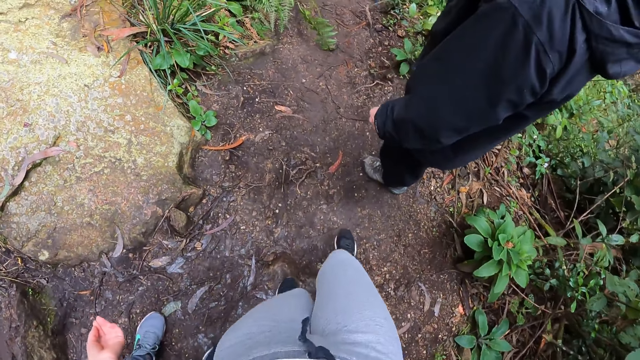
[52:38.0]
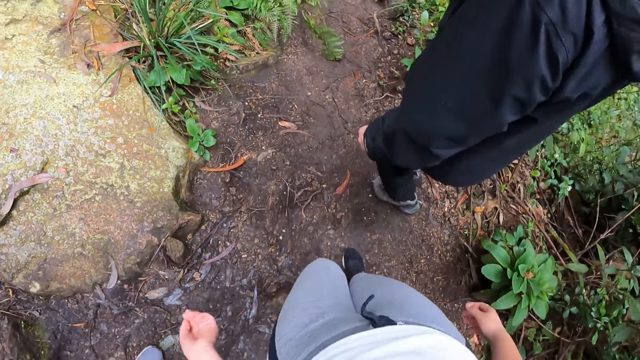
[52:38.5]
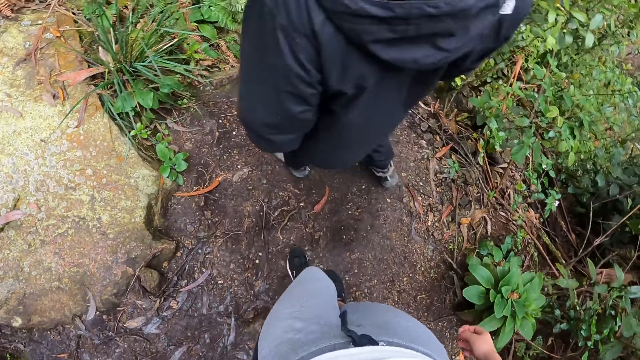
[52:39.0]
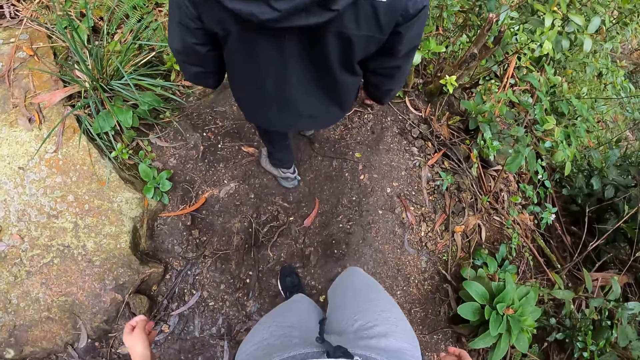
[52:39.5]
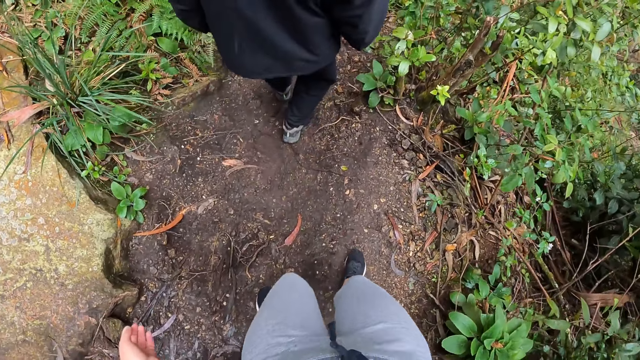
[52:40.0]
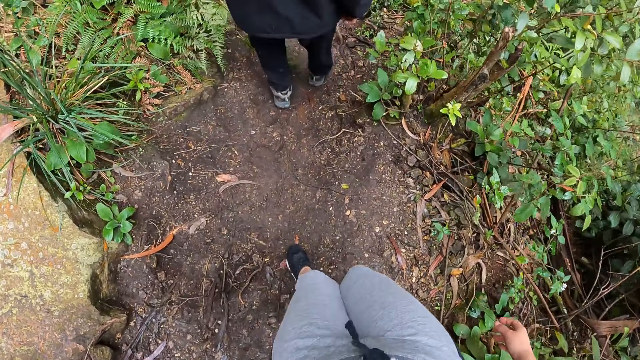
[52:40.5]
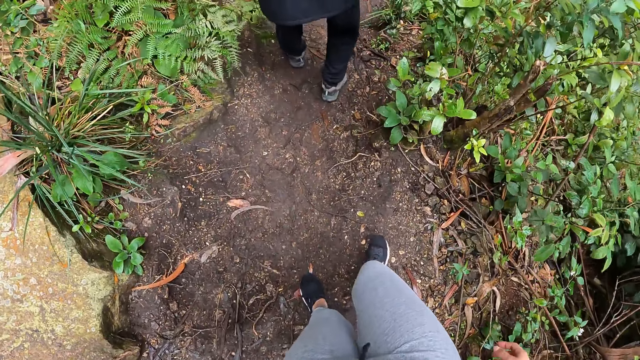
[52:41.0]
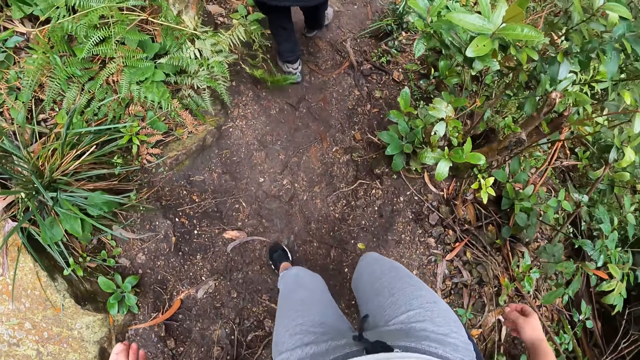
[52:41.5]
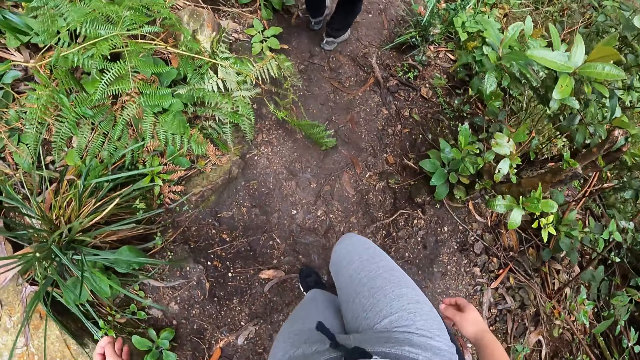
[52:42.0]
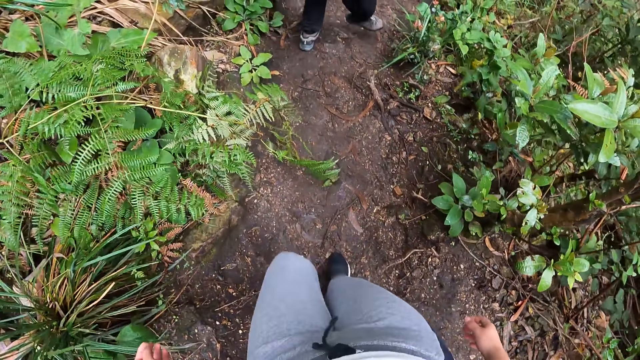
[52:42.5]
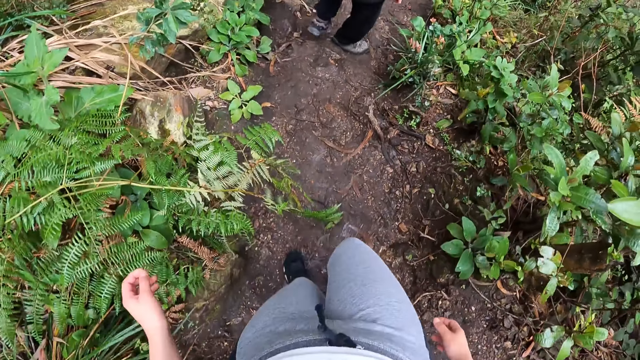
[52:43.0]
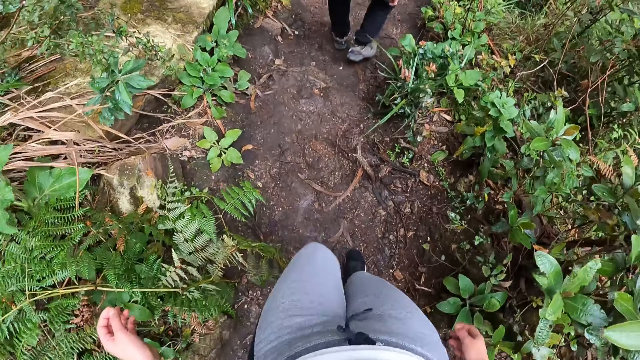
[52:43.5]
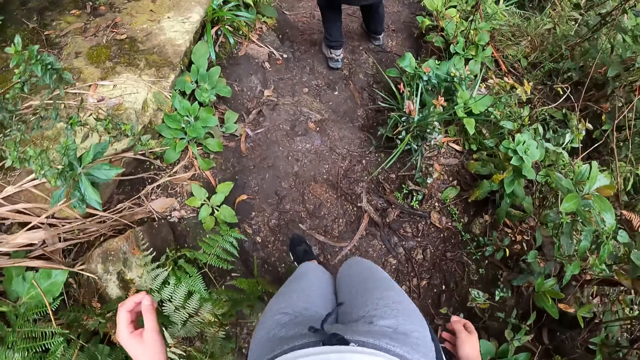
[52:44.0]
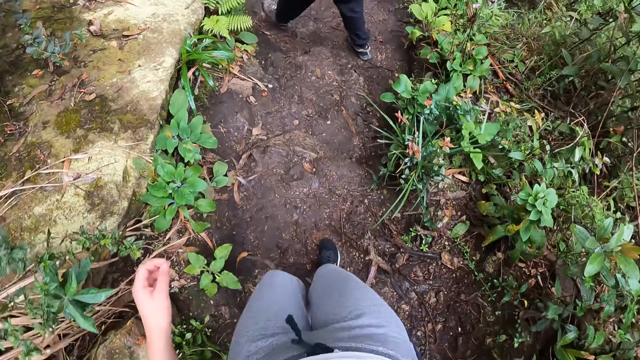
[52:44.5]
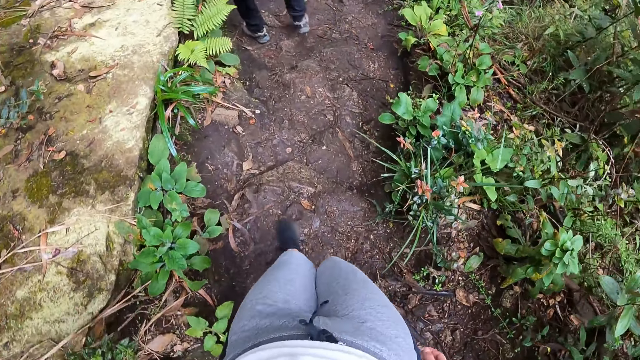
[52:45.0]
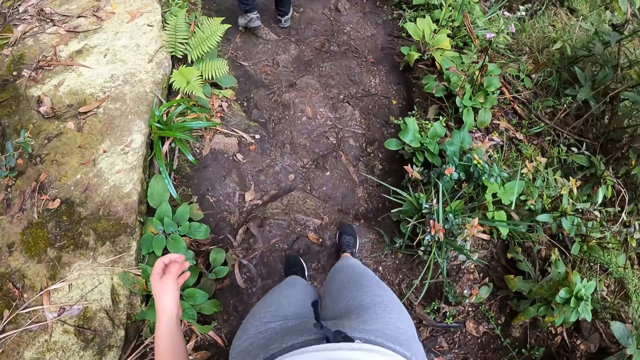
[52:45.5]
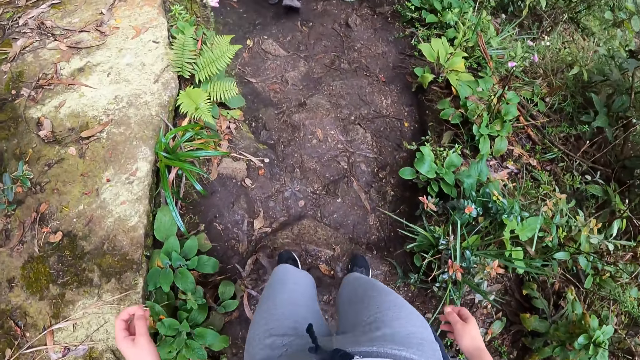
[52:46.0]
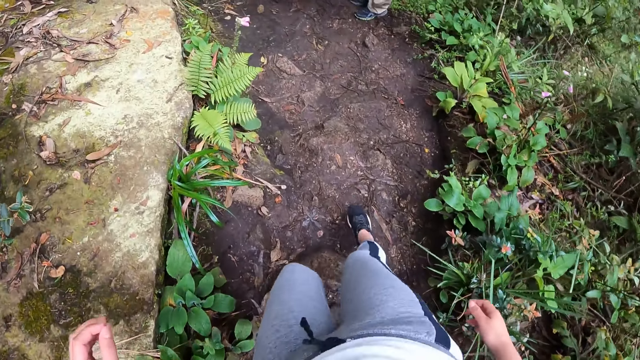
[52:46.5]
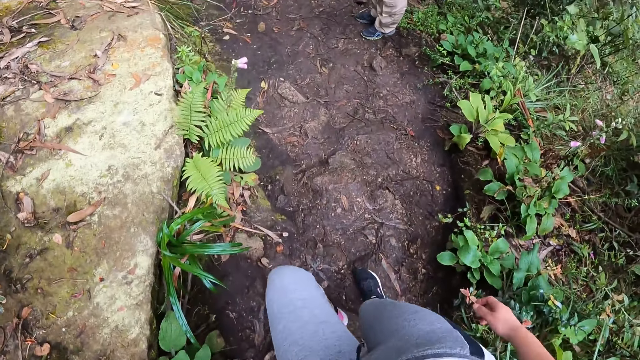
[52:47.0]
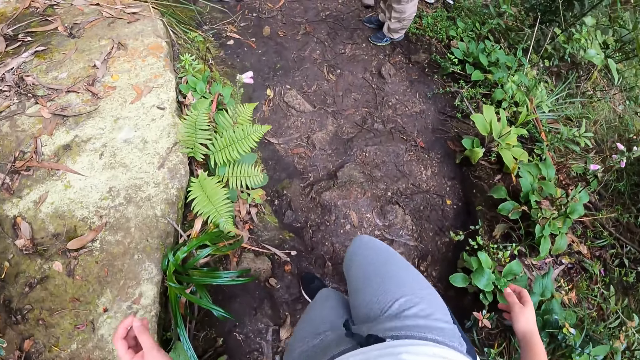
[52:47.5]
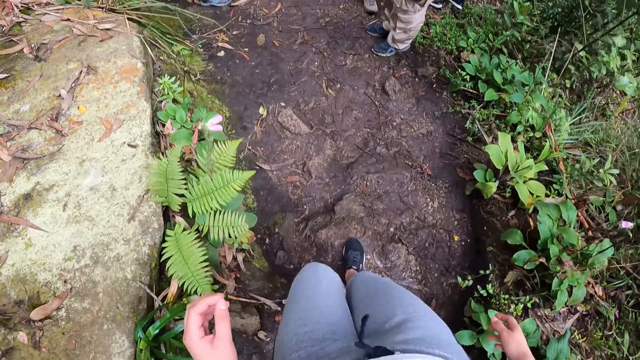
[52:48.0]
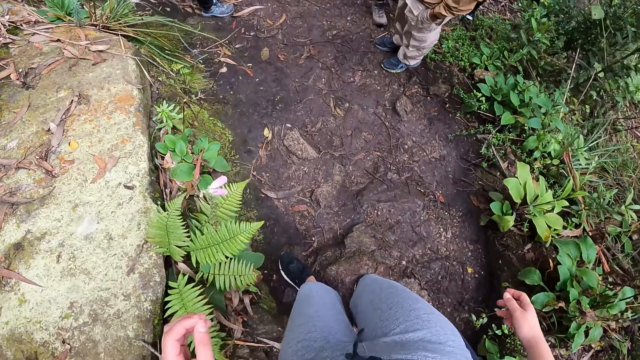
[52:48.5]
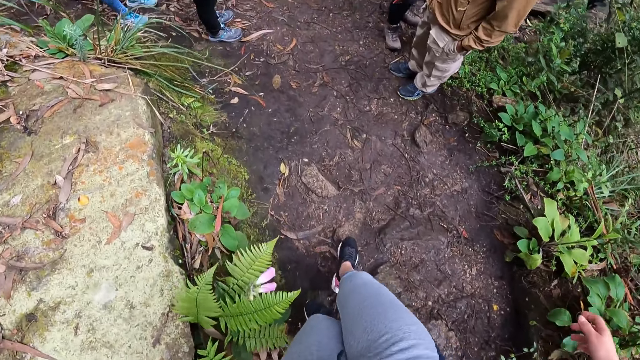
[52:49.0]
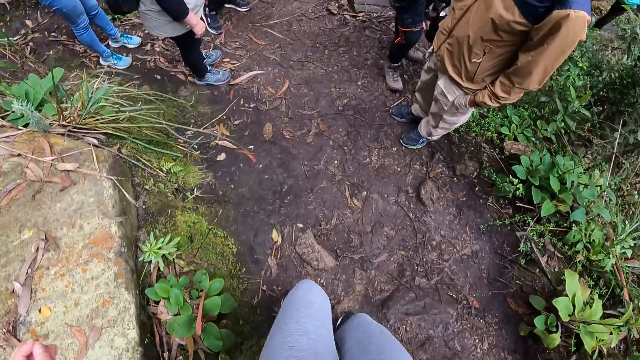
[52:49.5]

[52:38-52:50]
A person walks down a cliff. The camera wearer walks down the cliff.

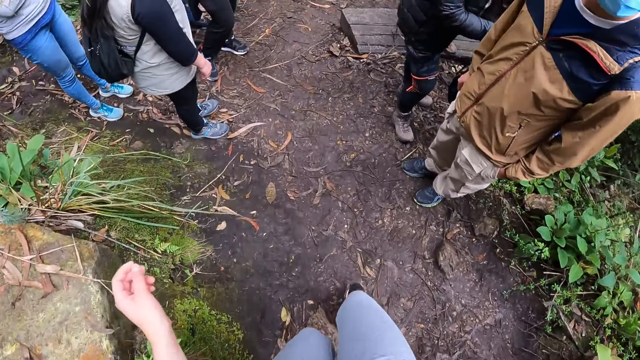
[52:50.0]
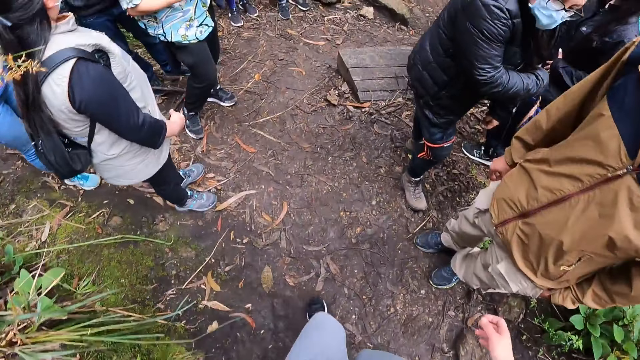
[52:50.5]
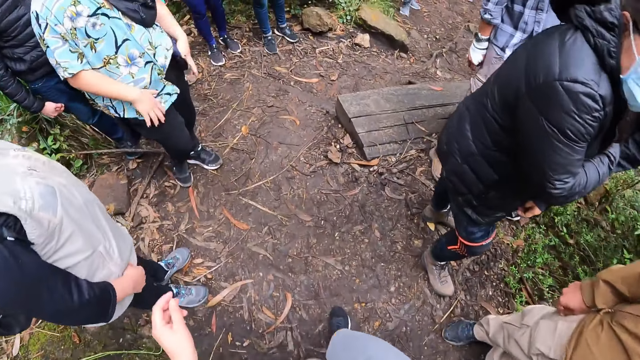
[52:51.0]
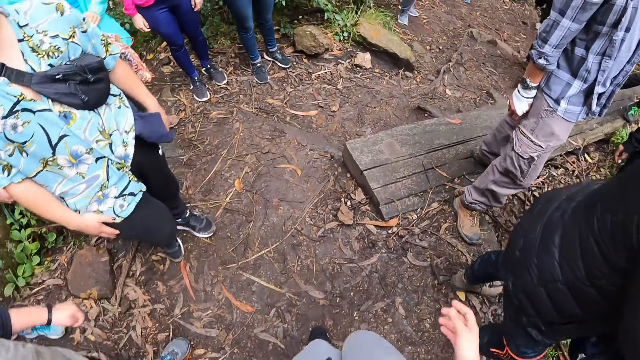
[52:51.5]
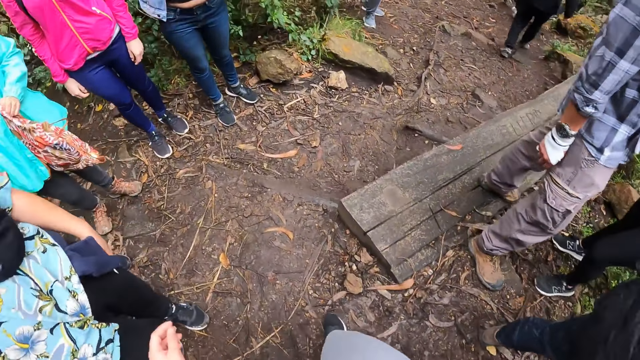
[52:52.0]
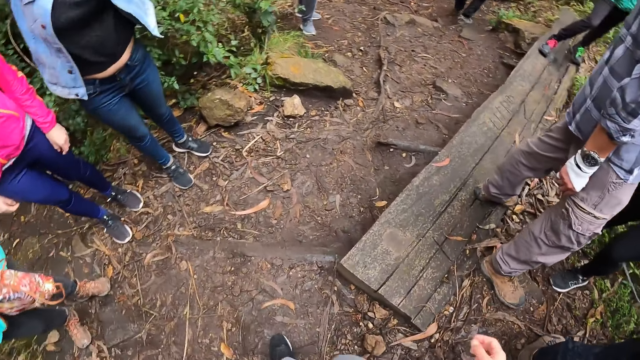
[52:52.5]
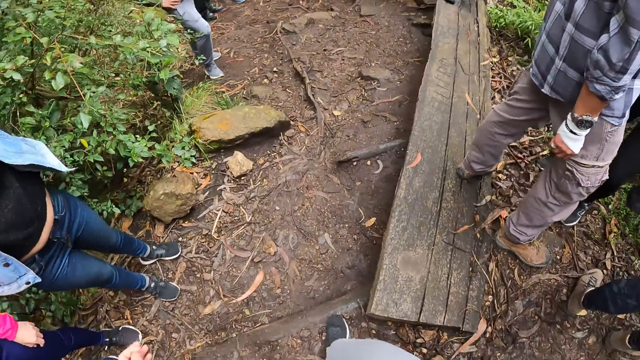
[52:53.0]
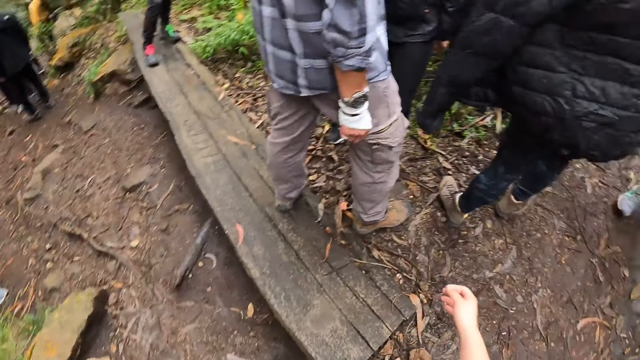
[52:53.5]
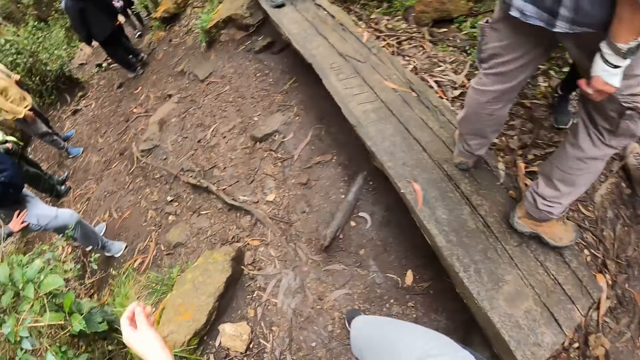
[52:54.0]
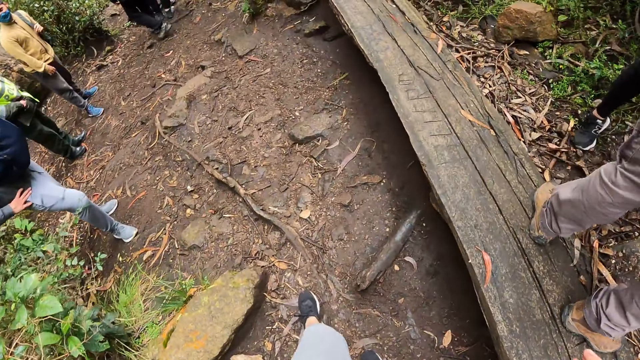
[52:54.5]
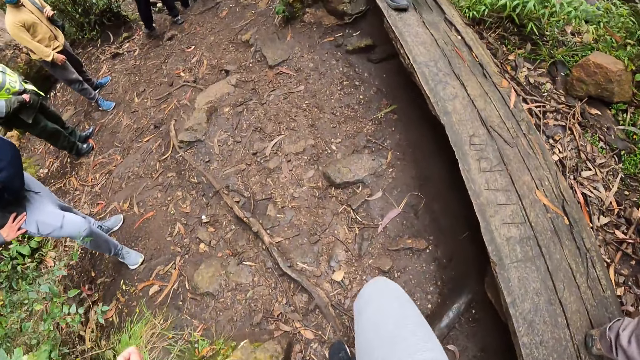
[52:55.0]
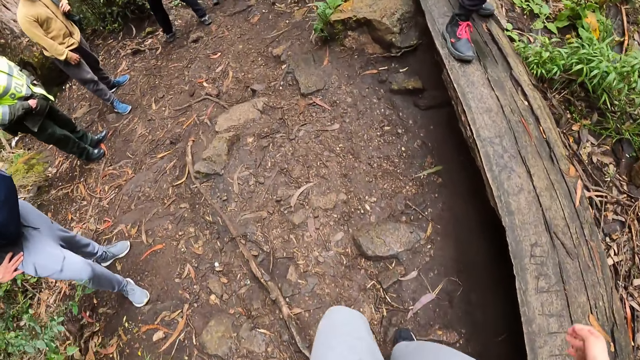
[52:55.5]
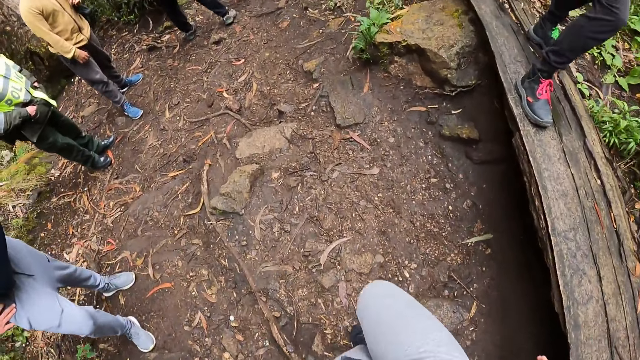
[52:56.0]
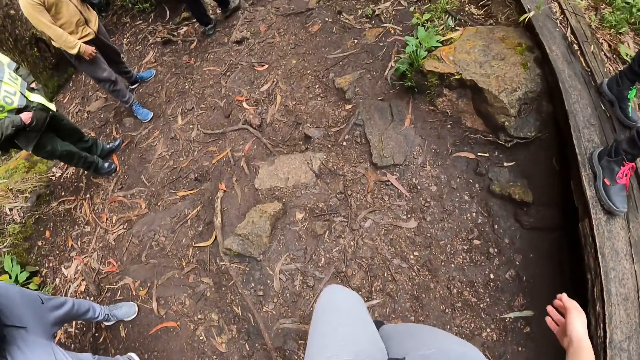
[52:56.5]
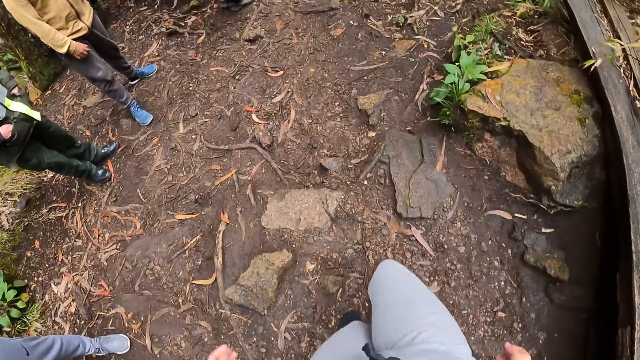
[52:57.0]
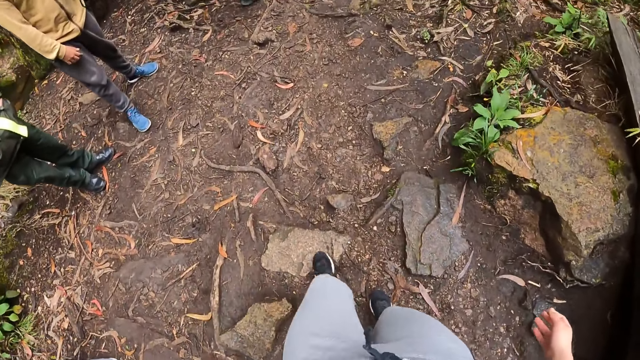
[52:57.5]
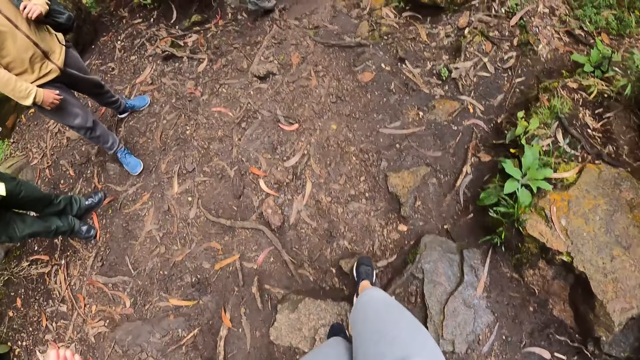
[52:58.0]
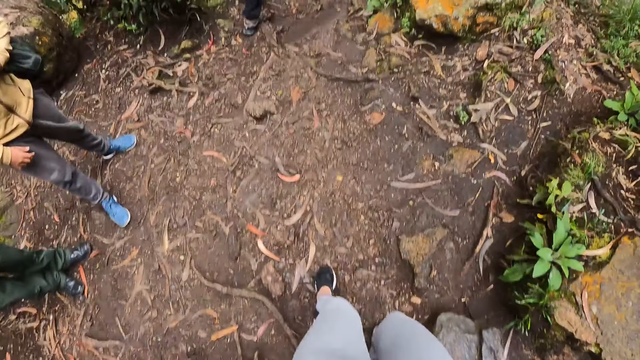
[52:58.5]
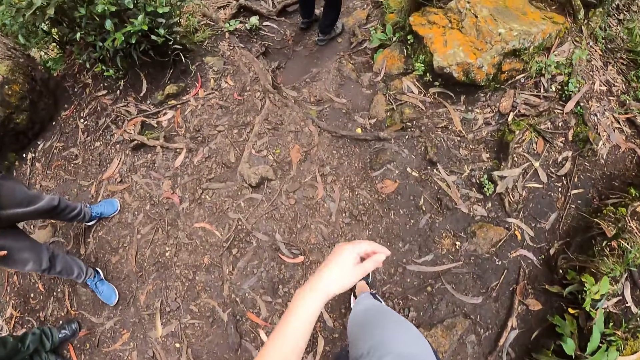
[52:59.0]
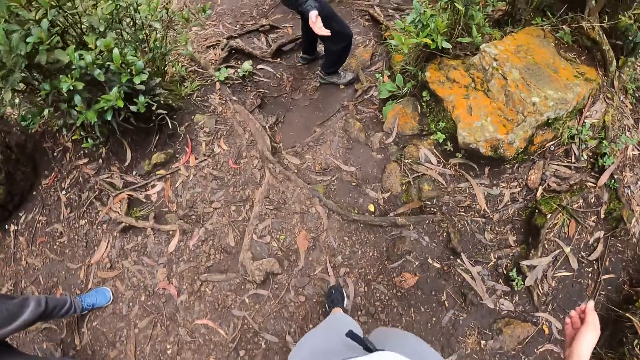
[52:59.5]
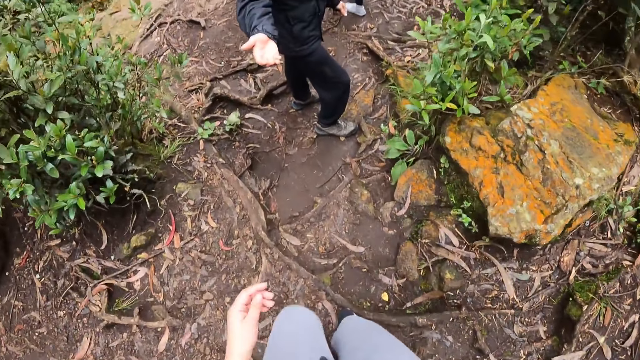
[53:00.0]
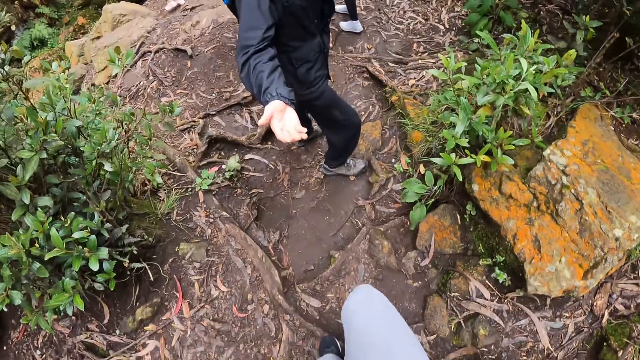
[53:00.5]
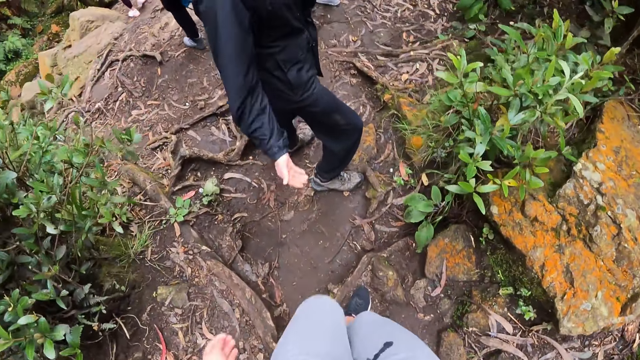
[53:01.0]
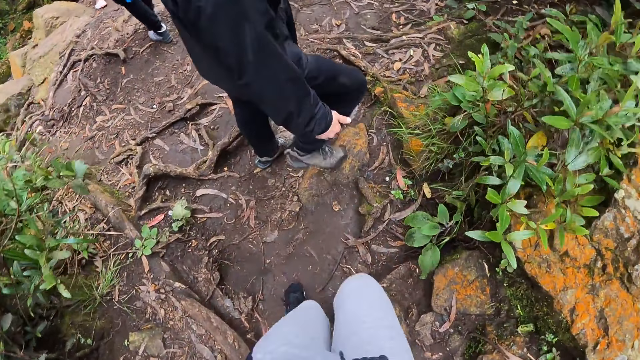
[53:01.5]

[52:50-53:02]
A person stretches a hand towards the camera wearer. The camera wearer converses with the person. They walk down a cliff.
